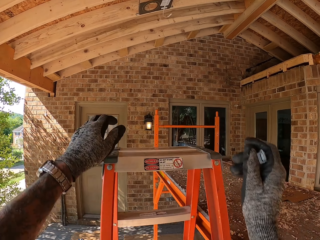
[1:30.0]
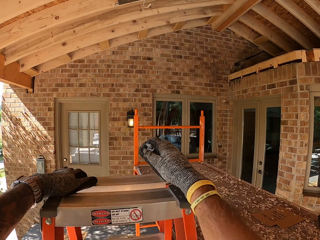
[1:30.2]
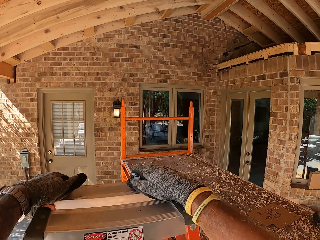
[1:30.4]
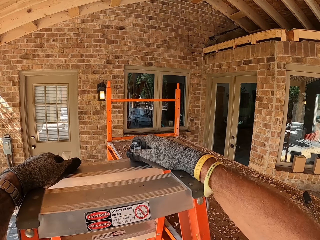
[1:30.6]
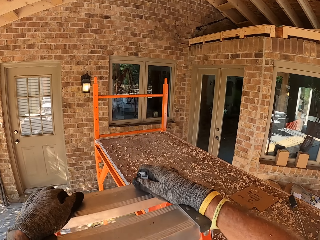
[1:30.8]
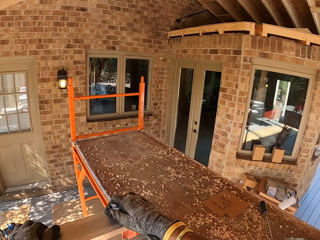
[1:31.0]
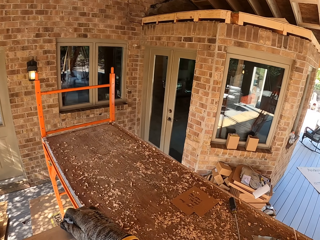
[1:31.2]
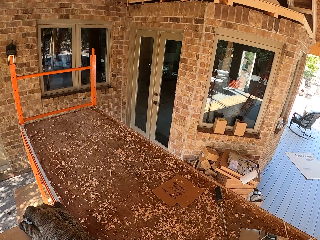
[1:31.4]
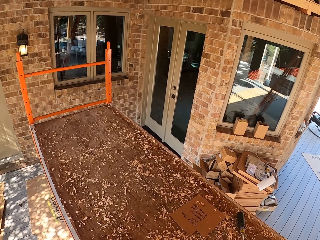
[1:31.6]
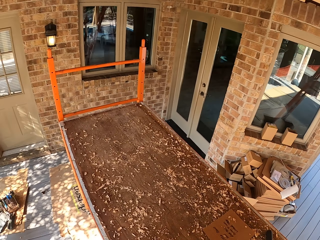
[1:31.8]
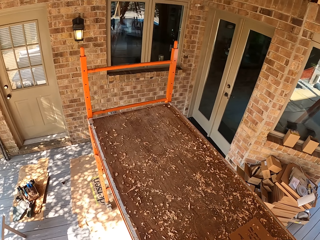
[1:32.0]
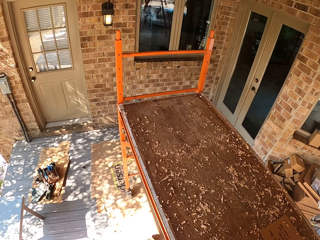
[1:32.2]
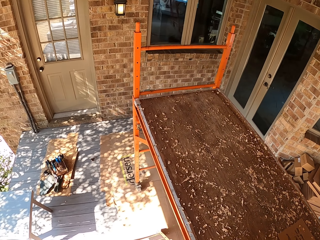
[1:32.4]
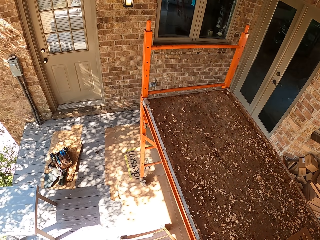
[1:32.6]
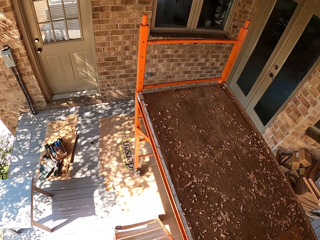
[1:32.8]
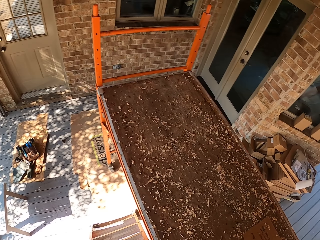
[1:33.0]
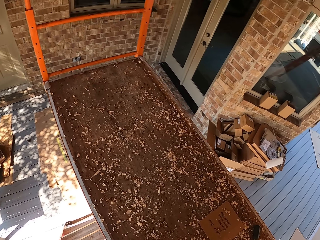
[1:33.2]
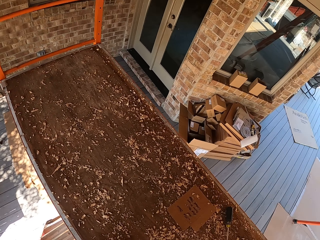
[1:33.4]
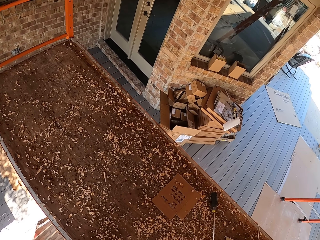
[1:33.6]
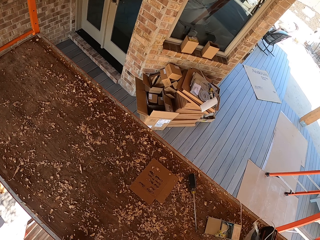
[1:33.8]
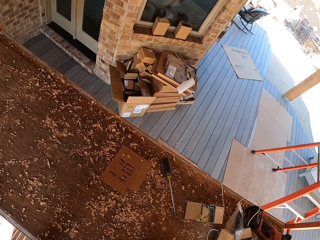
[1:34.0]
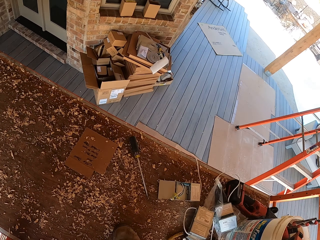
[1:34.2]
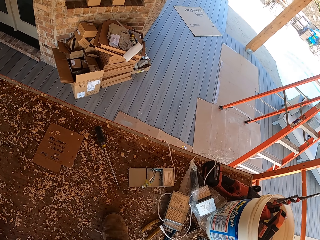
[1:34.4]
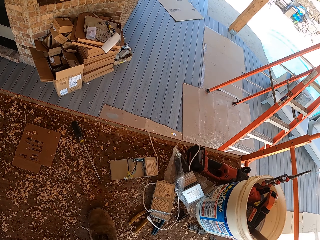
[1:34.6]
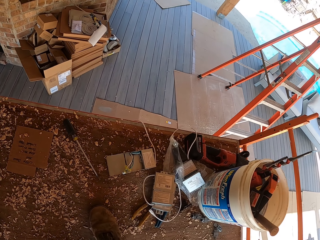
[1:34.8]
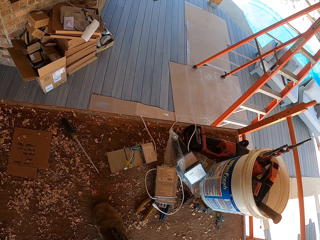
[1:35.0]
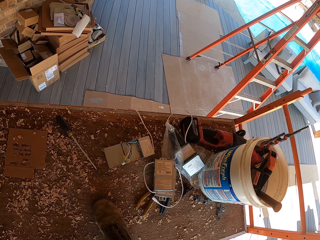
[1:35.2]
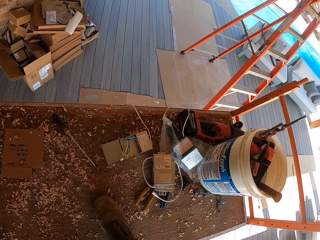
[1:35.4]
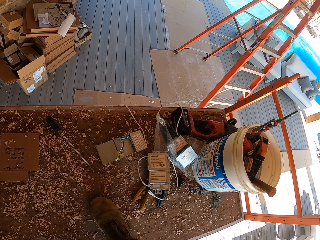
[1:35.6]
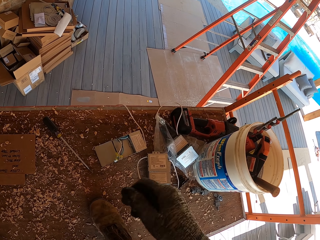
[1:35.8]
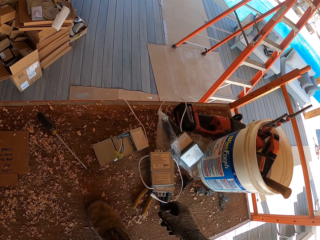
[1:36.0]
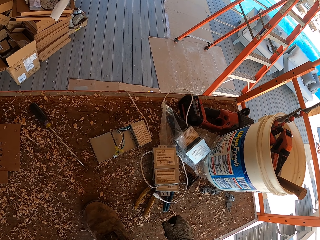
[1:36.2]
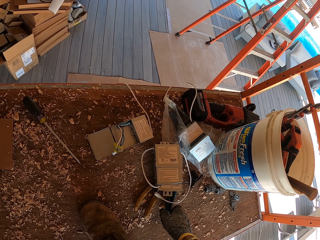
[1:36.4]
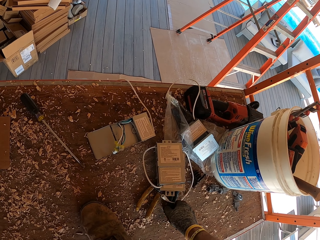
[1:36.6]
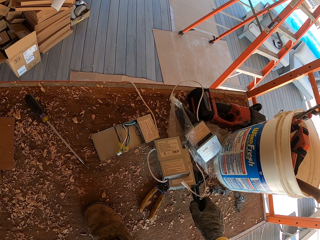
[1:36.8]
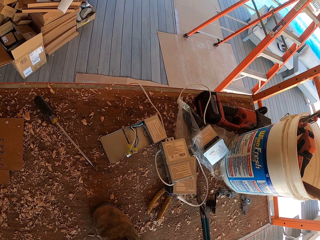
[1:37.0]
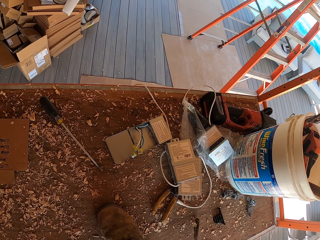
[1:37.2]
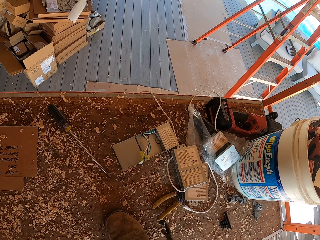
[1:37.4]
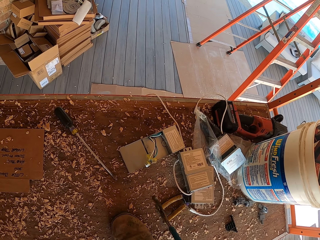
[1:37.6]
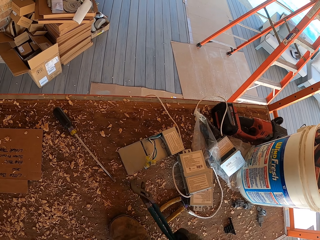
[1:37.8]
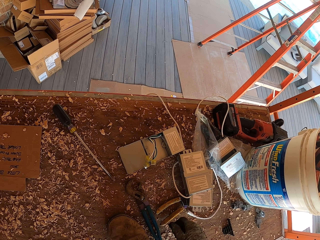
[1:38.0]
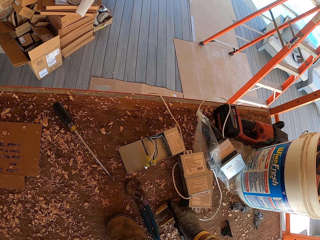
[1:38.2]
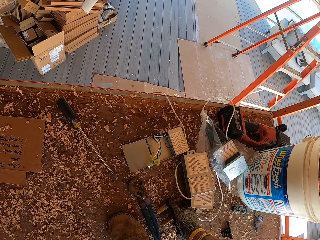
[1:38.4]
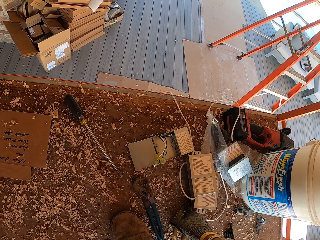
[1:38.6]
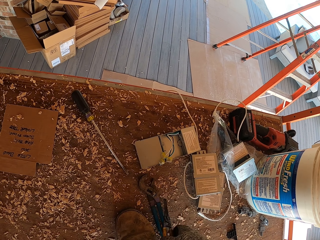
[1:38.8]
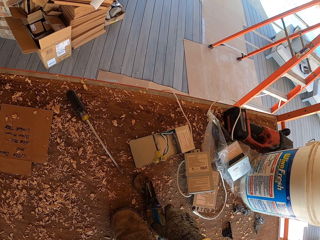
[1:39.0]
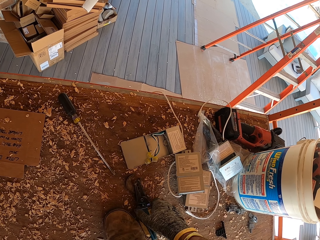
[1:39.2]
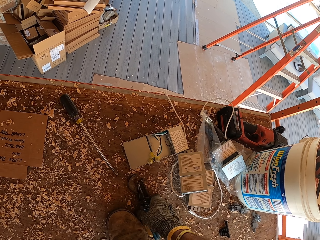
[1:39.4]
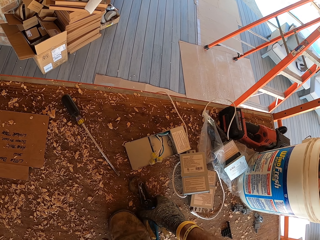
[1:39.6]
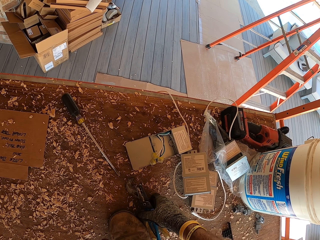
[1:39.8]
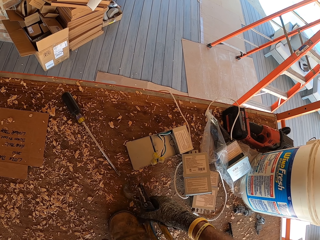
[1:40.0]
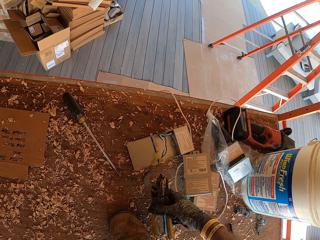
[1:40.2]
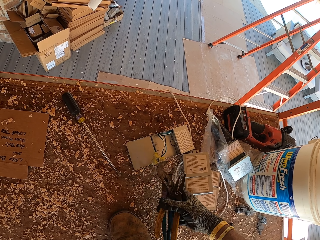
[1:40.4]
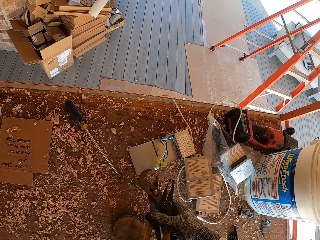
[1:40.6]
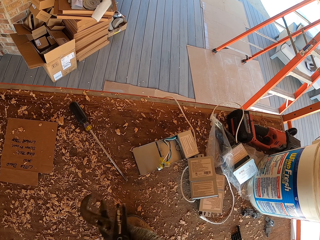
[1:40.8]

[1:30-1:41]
The camera wearer climbs on the ladder. They look around. They pick up the locking pliers. They pick up pliers.

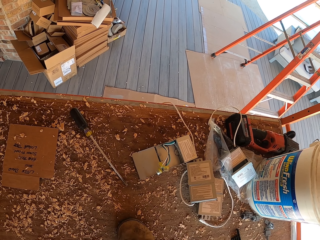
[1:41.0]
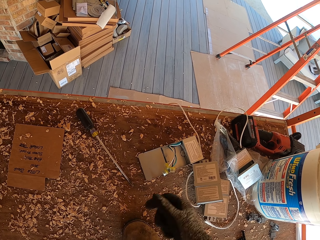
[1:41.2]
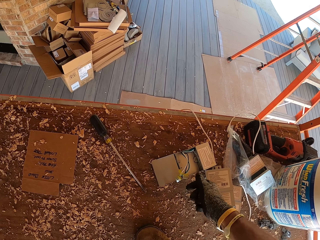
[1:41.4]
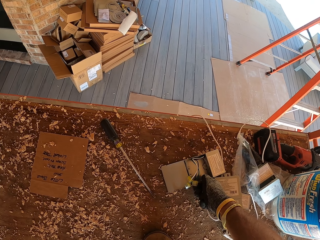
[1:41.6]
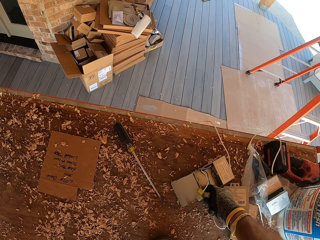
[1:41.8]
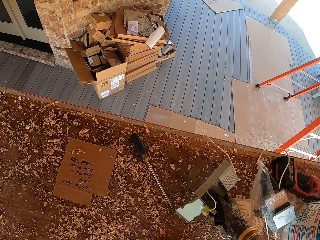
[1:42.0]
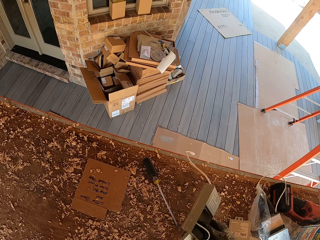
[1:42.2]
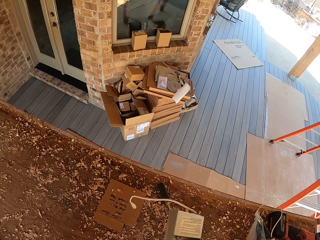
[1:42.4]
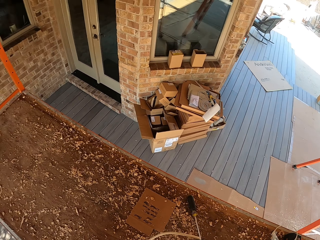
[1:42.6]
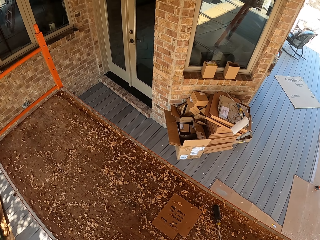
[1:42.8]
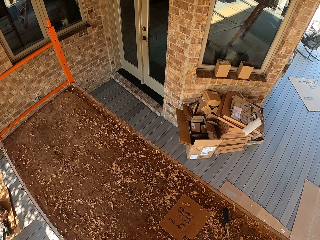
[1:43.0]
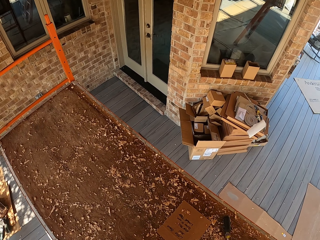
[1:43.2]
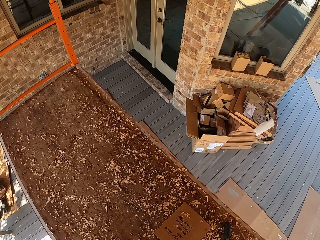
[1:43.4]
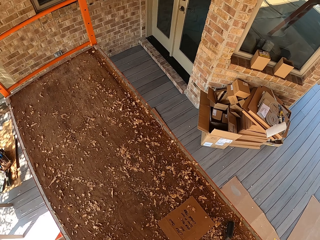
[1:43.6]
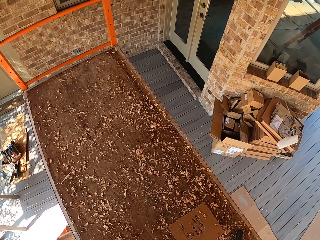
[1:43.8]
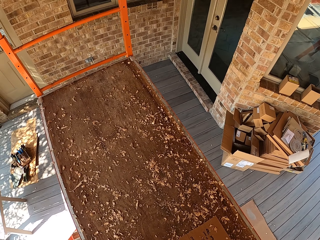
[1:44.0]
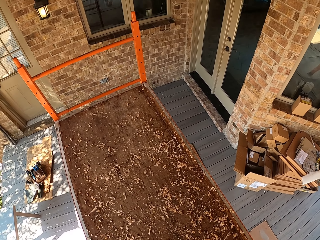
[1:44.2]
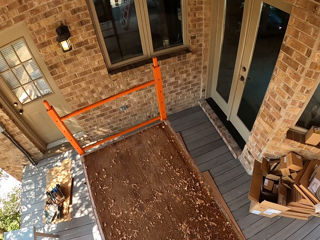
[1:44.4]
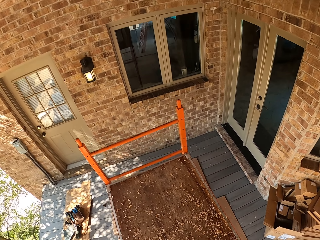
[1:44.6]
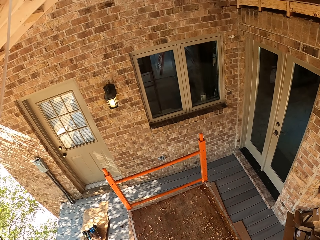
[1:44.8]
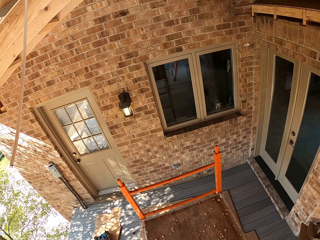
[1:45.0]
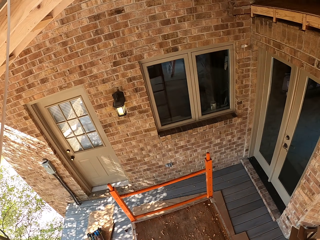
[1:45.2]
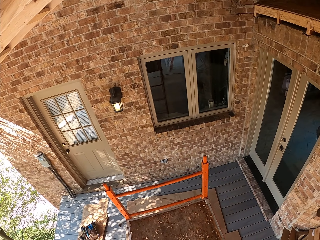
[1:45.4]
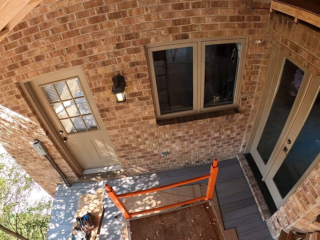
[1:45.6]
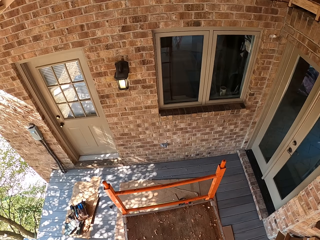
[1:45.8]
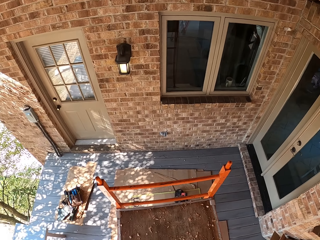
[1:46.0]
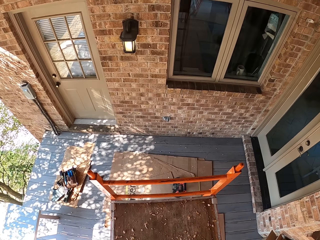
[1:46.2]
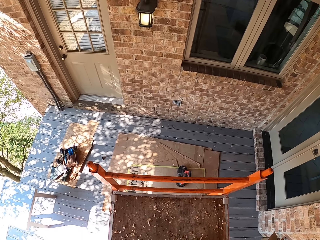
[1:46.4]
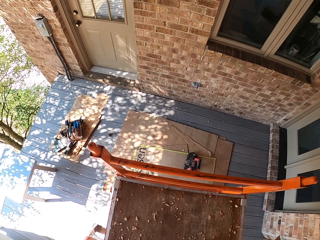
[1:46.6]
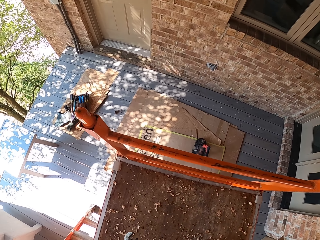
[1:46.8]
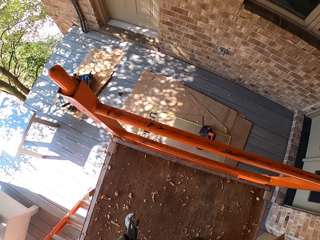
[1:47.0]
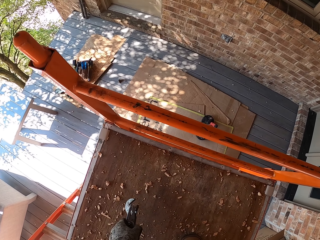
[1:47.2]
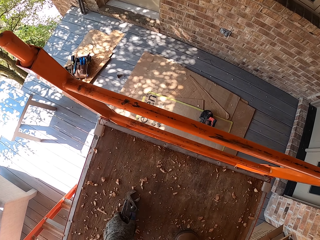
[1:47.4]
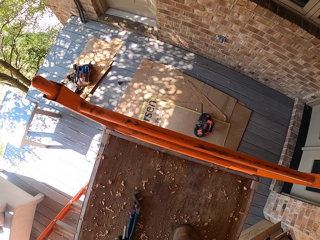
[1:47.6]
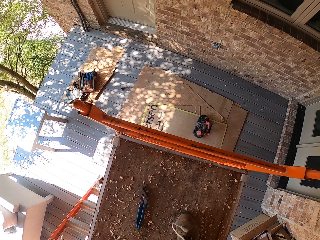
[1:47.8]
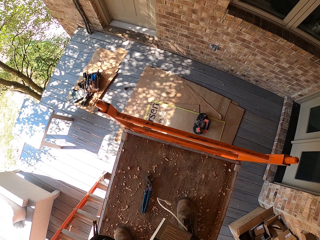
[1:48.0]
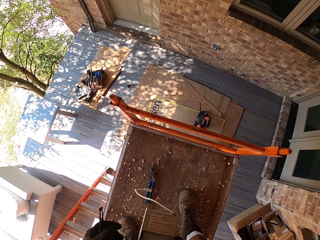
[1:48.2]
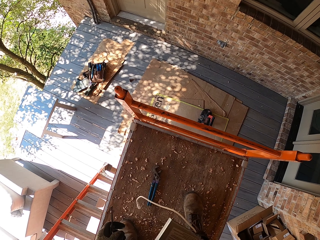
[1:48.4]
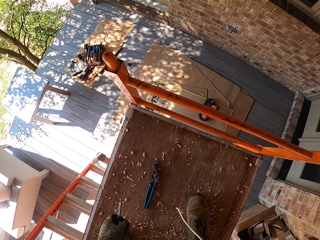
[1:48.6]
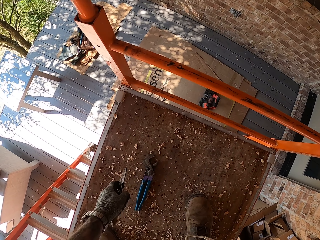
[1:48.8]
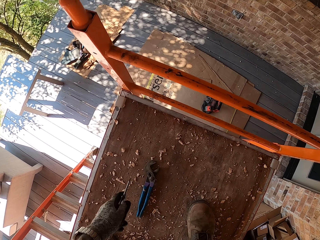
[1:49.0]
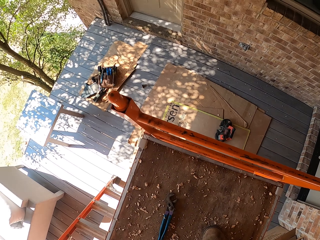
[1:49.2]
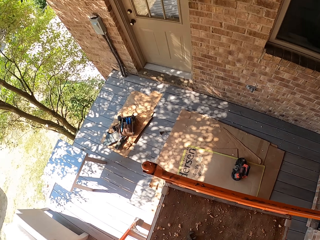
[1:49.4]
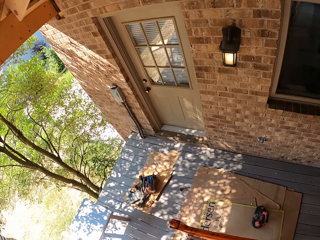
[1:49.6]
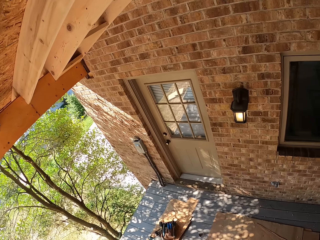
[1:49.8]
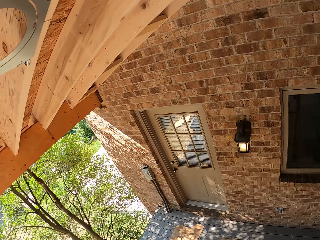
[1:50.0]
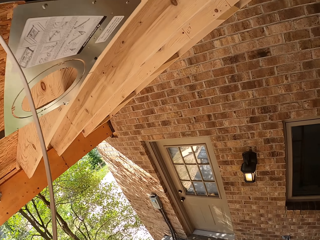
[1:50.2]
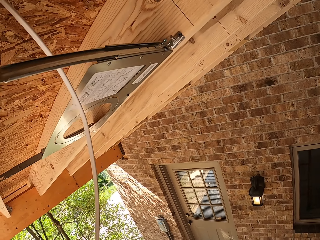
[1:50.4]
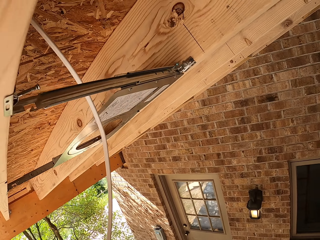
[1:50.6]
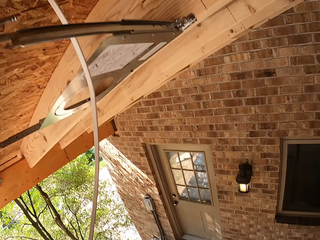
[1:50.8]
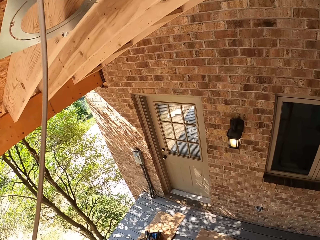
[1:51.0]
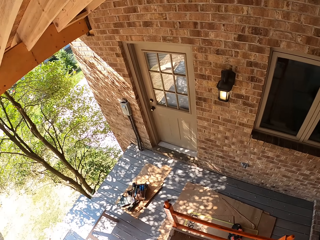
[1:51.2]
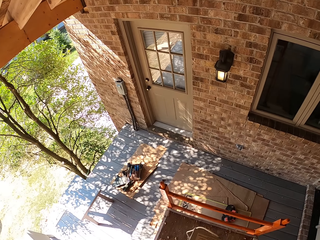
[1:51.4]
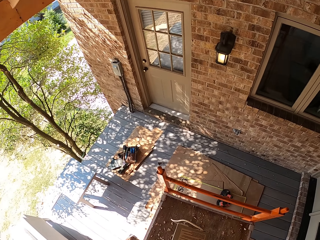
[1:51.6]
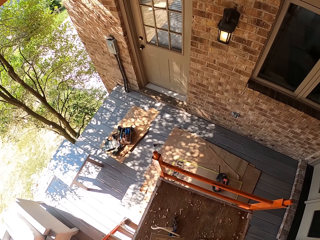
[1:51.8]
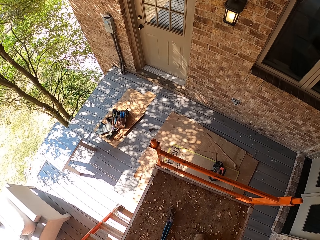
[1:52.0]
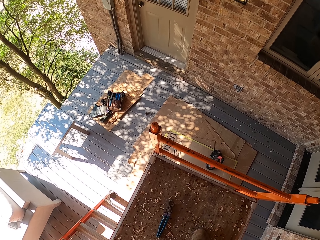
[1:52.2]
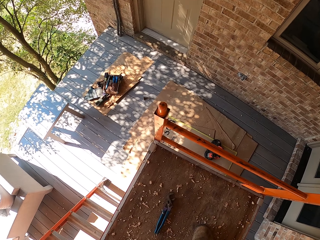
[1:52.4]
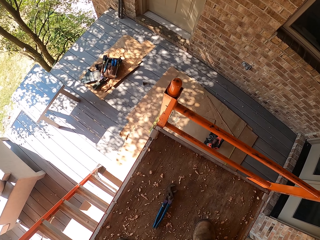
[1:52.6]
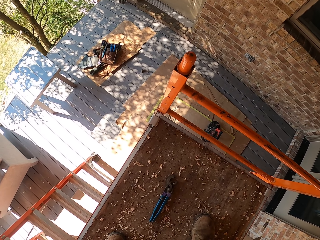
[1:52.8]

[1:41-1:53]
The camera wearer picks up the bulb holder. They walk around. They put the locking pliers on the table. They look around.
